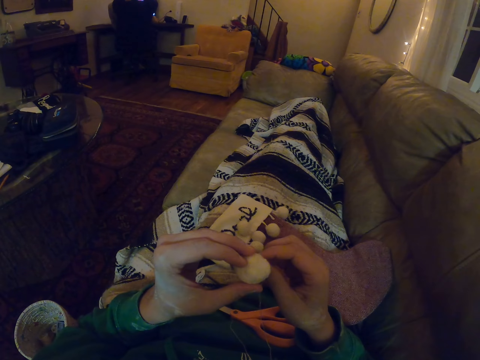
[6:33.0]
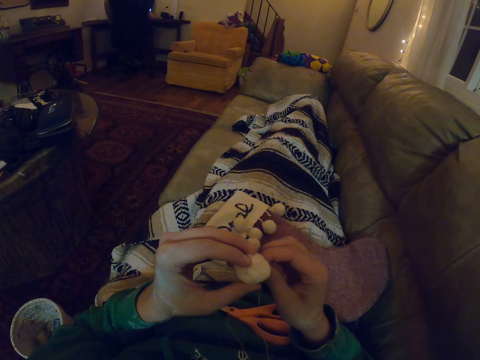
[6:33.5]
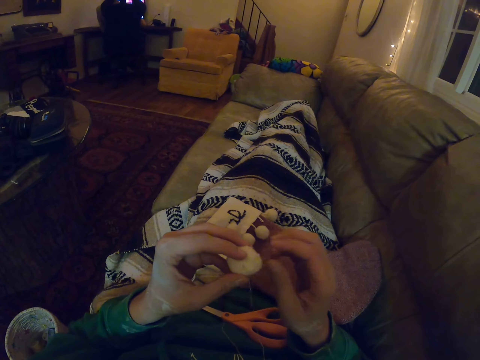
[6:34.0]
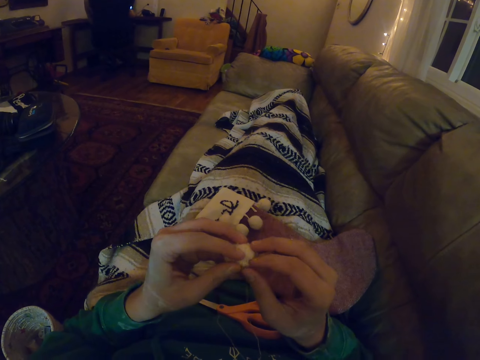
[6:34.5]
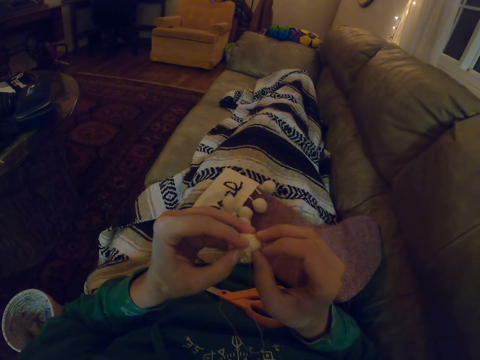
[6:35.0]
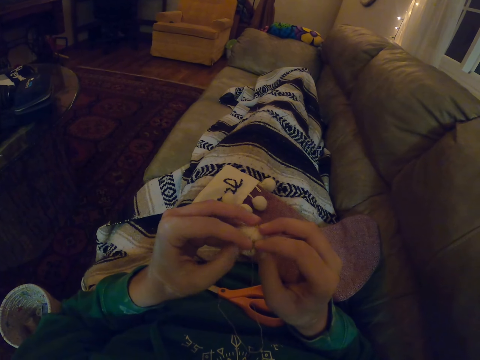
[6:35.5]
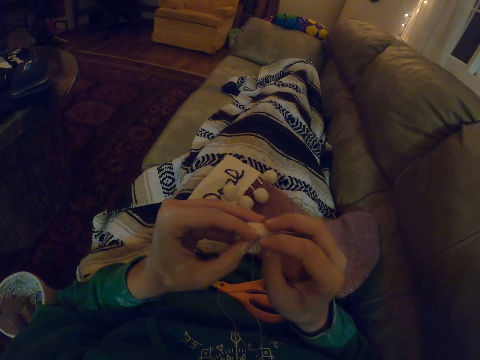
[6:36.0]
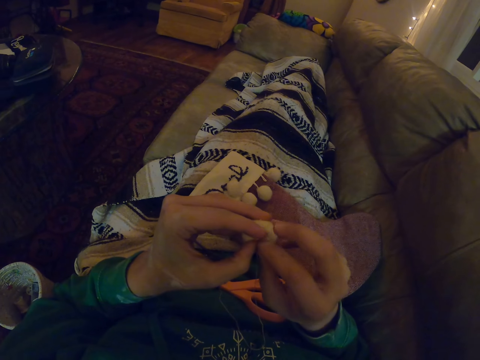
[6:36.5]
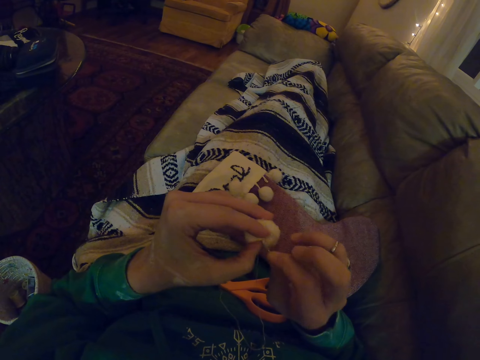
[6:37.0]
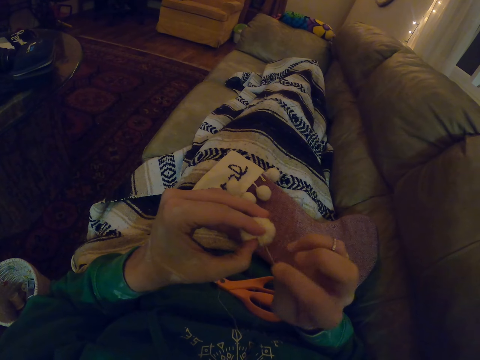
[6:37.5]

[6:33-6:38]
The camera wearer sews the piece of cloth.

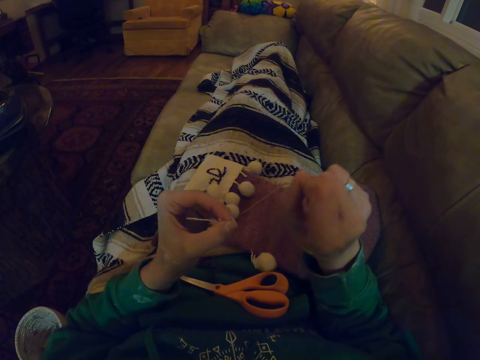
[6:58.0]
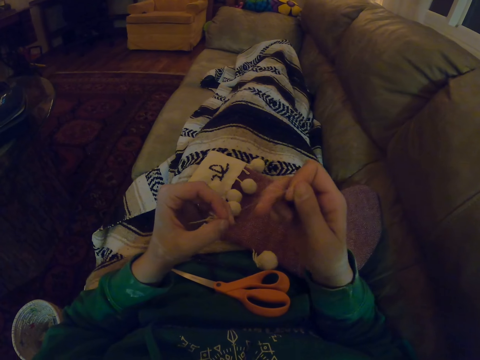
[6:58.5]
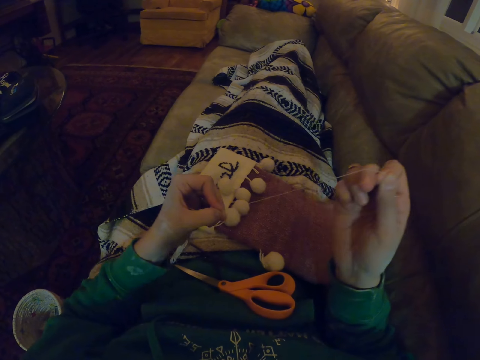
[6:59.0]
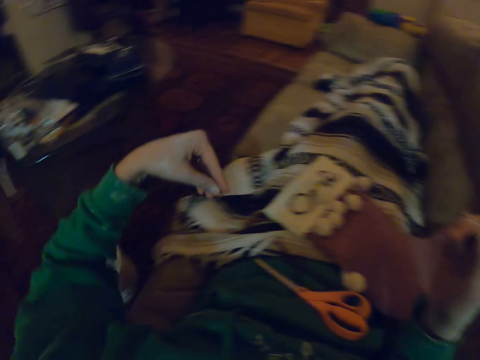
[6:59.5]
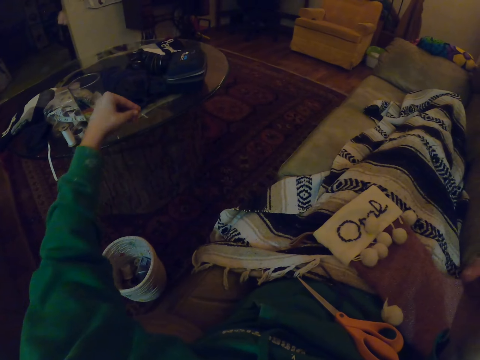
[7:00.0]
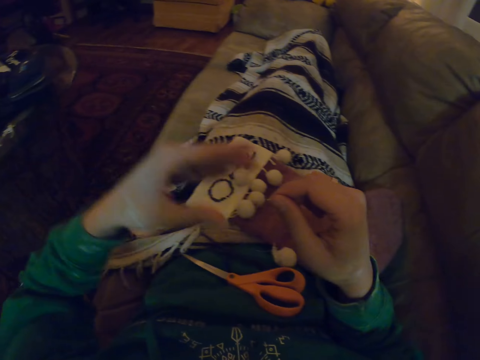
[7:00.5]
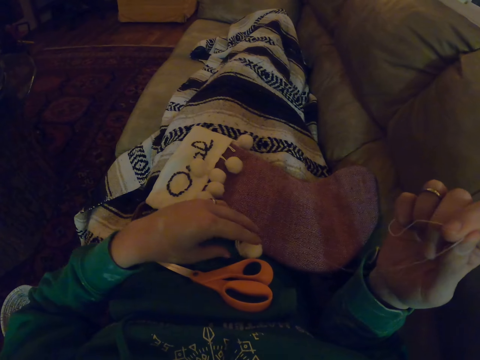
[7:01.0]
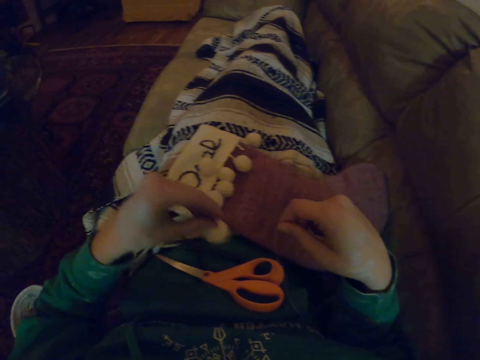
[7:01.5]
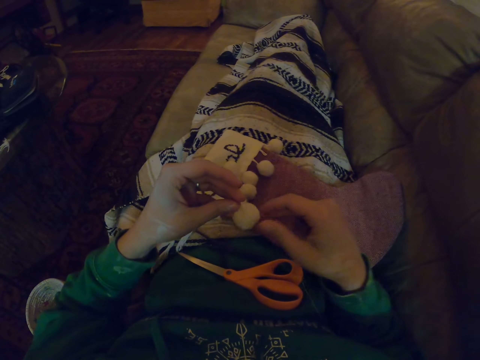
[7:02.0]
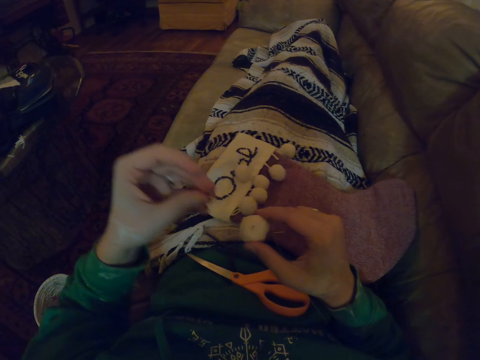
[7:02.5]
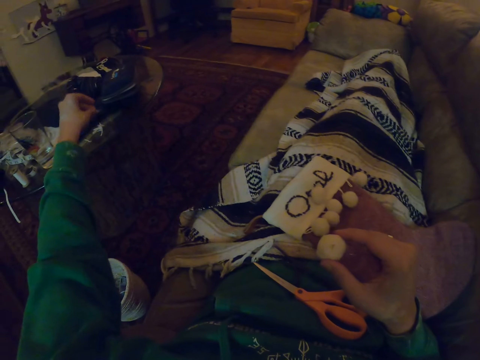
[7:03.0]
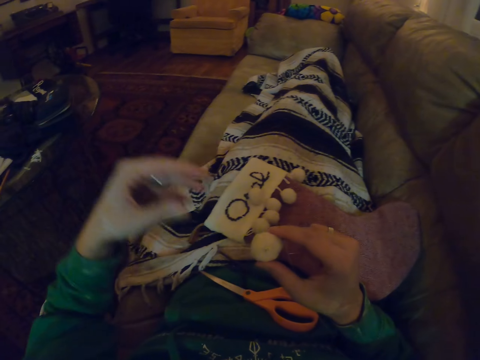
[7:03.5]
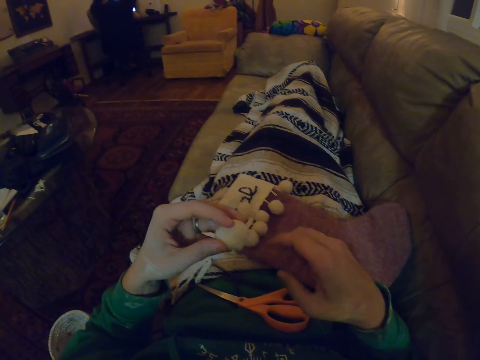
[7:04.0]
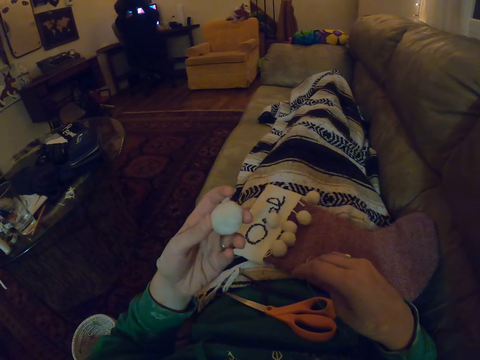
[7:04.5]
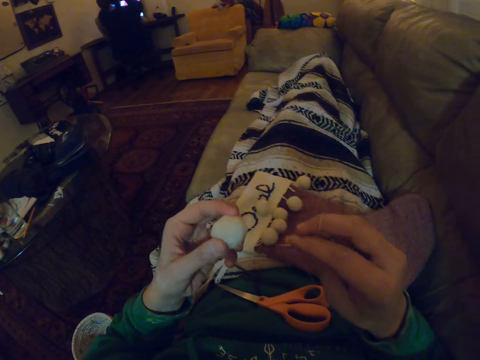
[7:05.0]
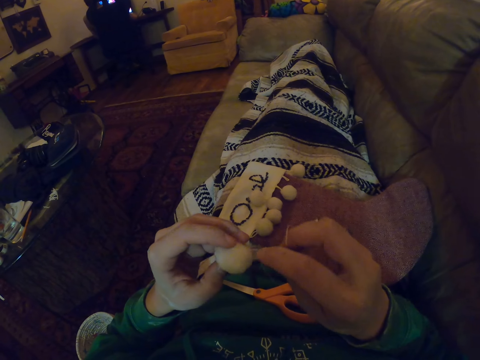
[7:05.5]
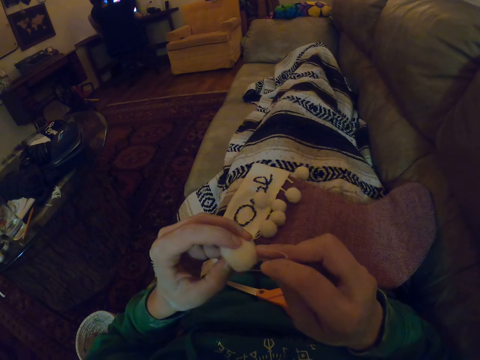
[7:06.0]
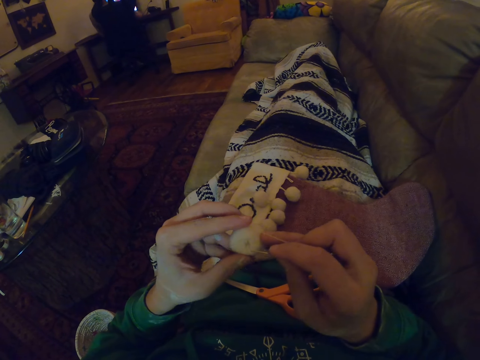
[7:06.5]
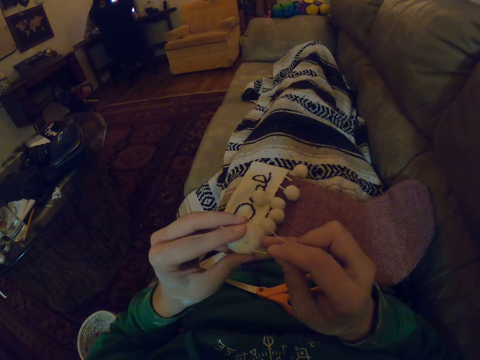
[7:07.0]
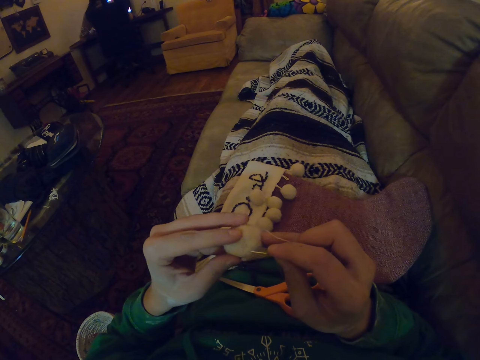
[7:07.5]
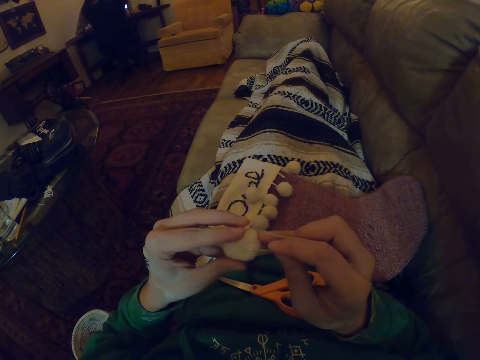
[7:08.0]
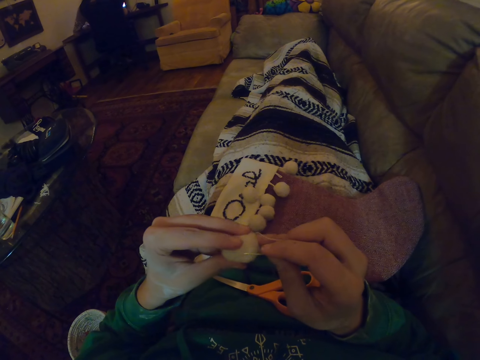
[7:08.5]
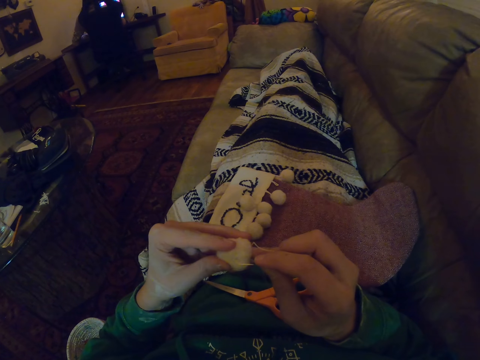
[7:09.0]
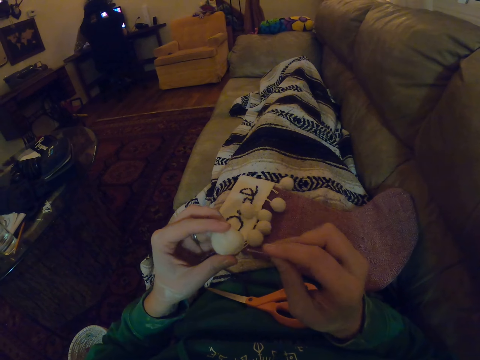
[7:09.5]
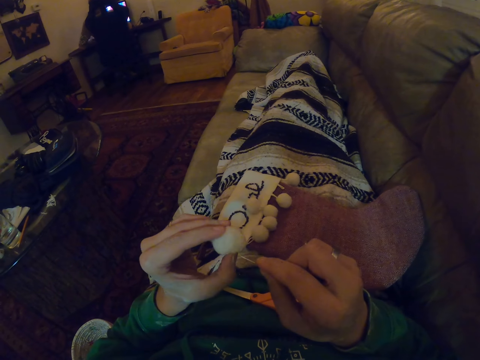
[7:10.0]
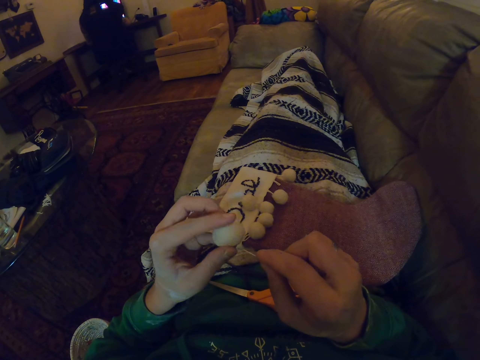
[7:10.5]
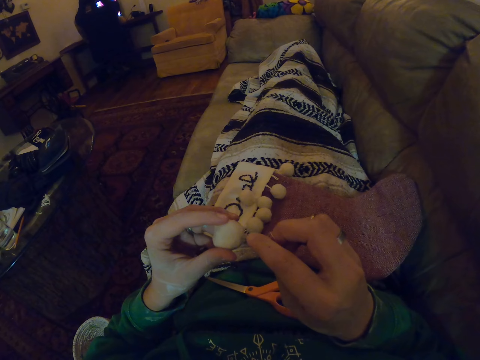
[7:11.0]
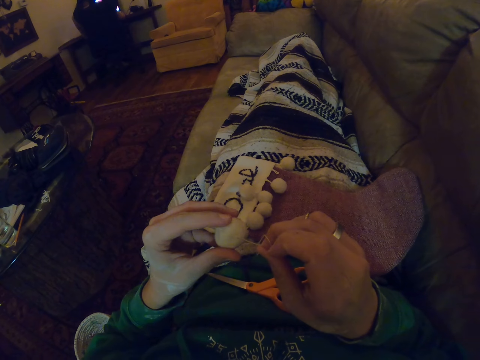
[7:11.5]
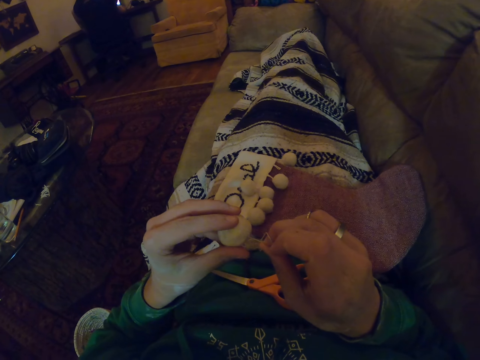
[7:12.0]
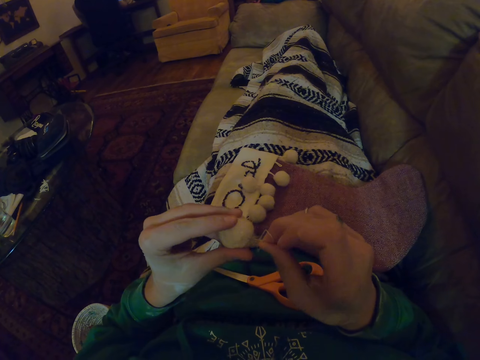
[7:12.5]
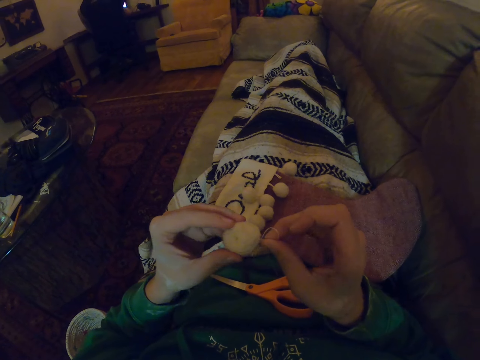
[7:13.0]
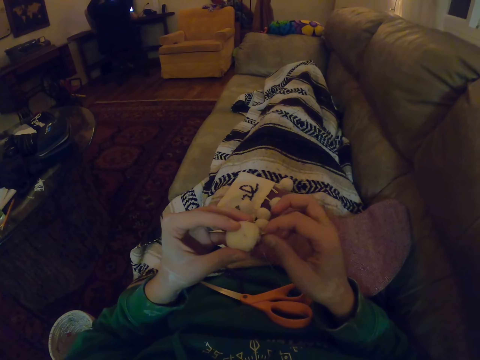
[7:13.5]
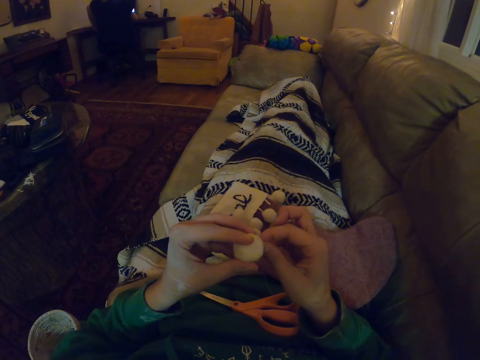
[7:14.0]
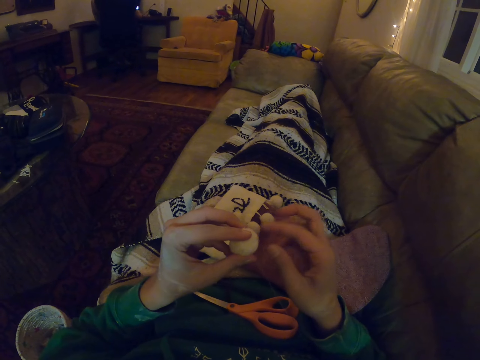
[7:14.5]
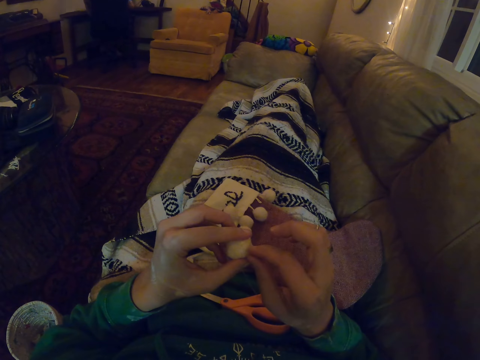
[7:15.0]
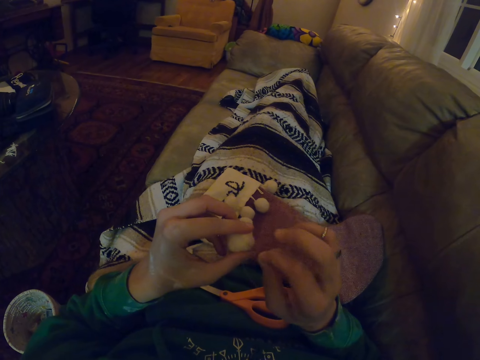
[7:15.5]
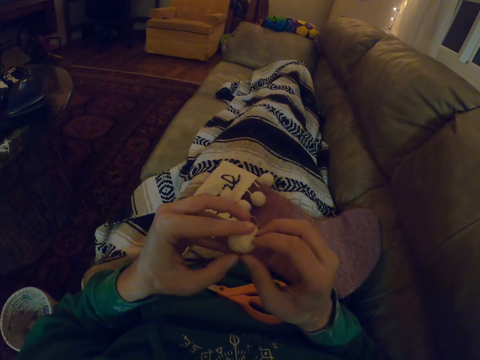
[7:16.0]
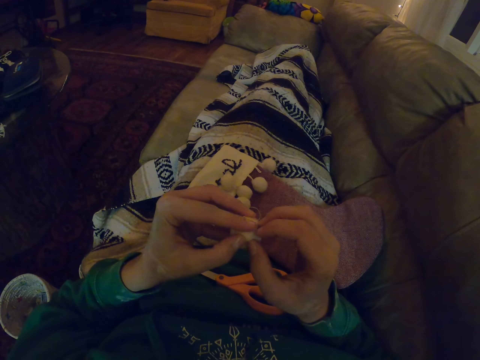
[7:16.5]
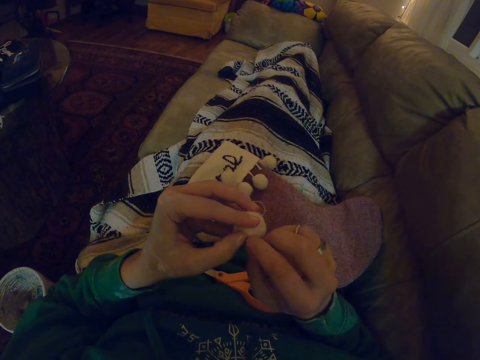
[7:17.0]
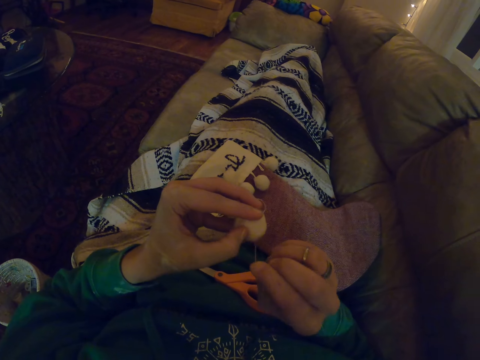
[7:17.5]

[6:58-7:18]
The camera wearer removes the thread and the needle from the piece of cloth. They throw away the threads. They sew the notch. They sew the piece of cloth.

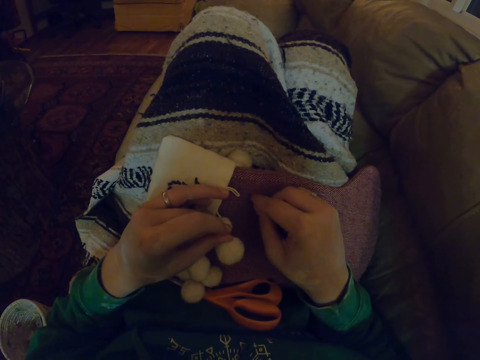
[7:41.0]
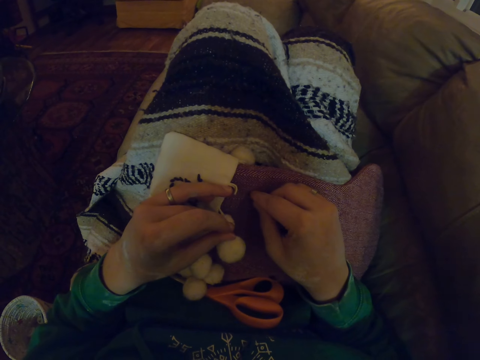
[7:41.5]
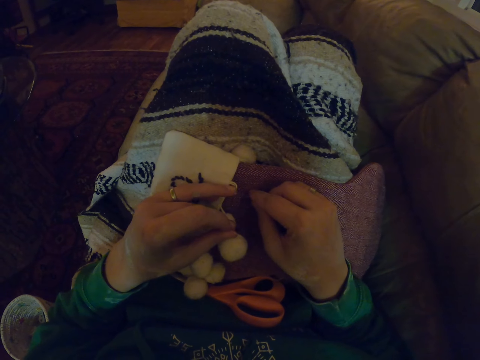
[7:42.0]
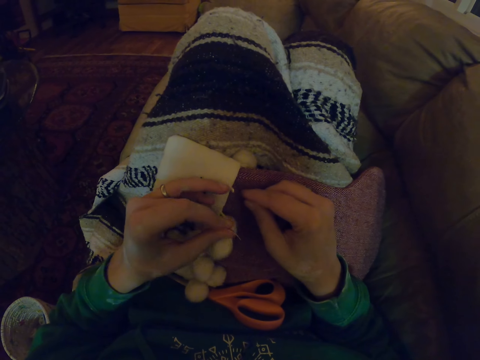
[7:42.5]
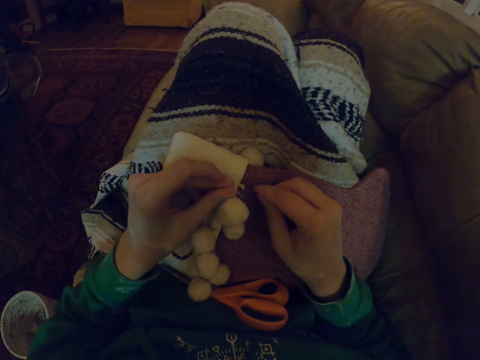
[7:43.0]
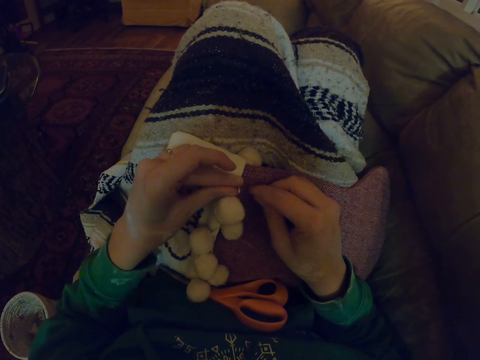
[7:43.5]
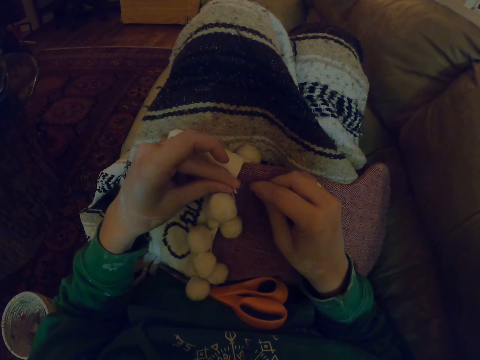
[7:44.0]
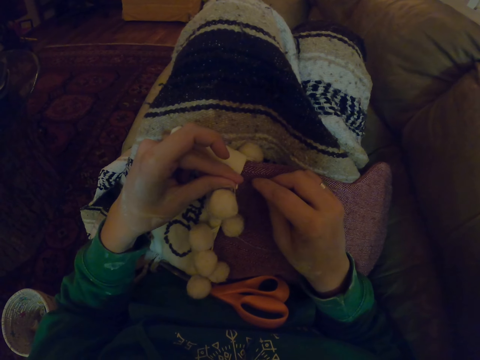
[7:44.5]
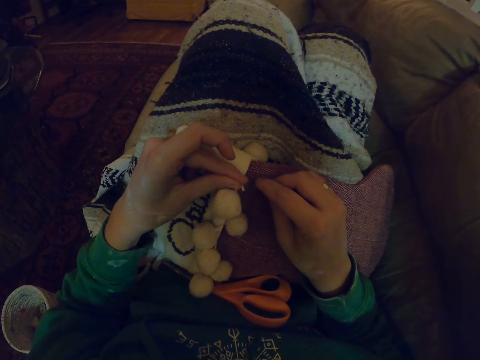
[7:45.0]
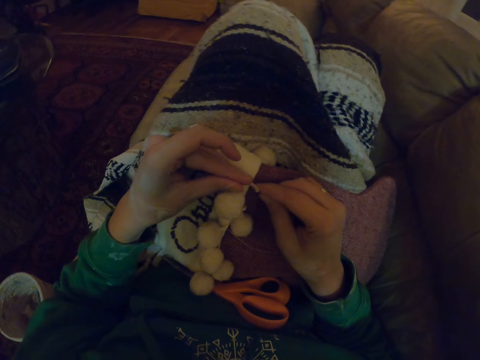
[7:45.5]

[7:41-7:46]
The camera wearer fixes the notch to the socks. They combine the piece of cloth with the cloth.
